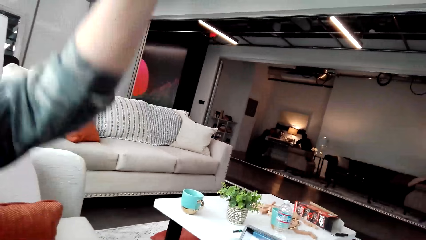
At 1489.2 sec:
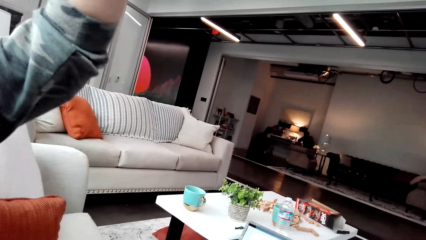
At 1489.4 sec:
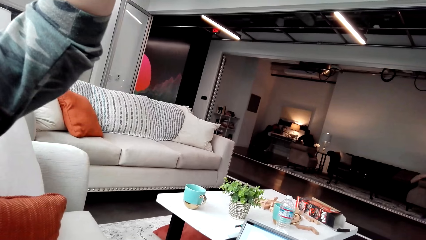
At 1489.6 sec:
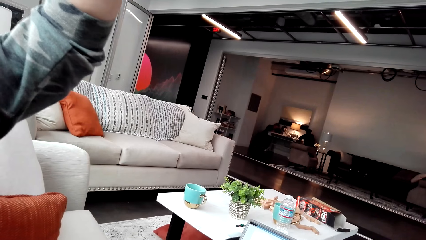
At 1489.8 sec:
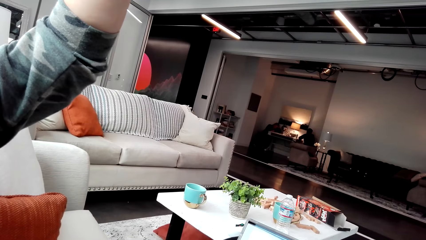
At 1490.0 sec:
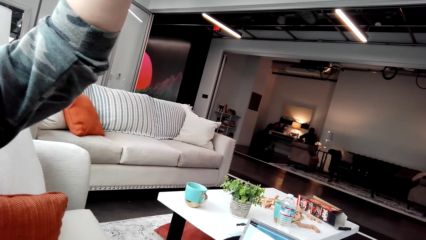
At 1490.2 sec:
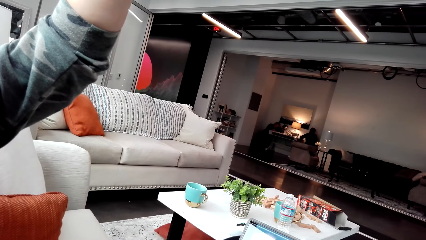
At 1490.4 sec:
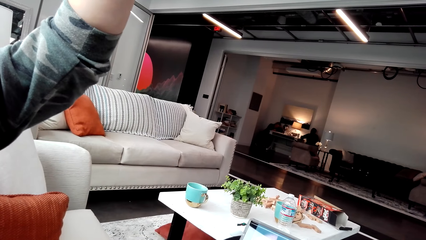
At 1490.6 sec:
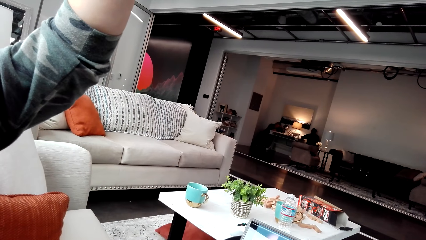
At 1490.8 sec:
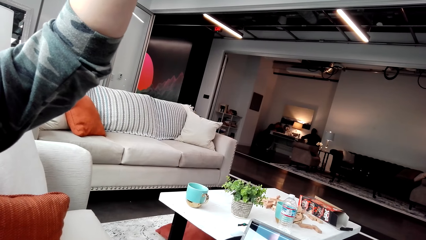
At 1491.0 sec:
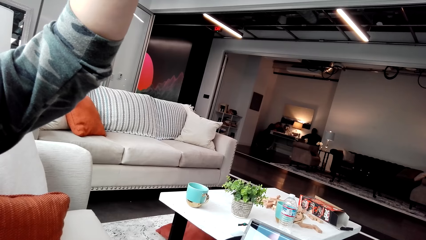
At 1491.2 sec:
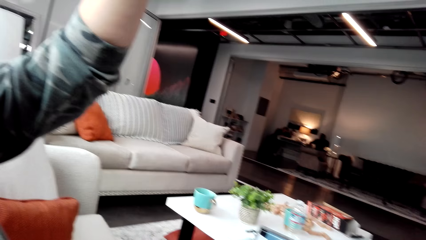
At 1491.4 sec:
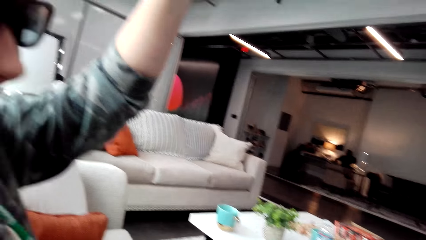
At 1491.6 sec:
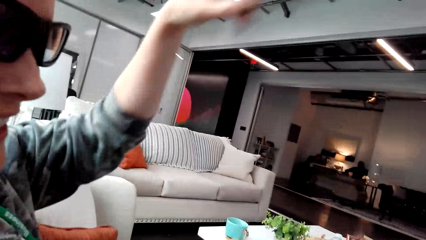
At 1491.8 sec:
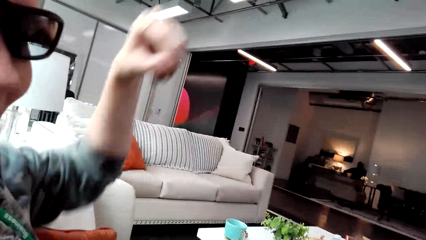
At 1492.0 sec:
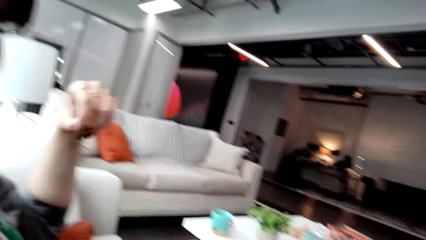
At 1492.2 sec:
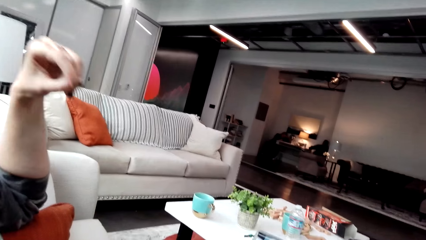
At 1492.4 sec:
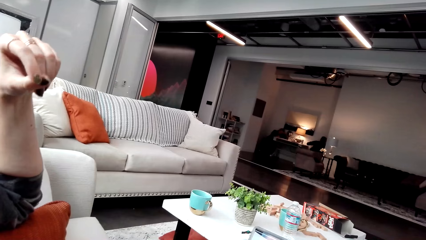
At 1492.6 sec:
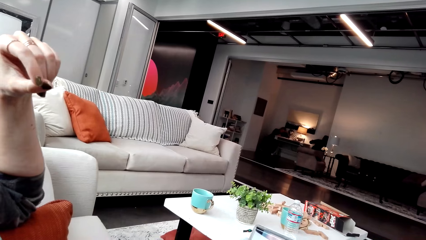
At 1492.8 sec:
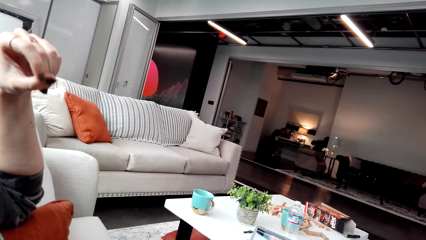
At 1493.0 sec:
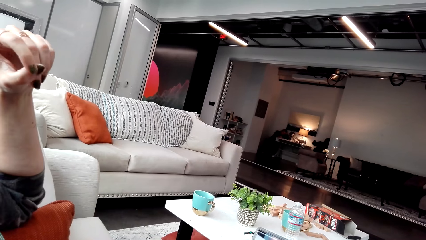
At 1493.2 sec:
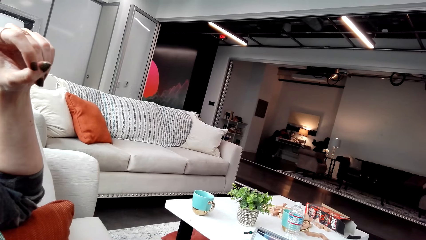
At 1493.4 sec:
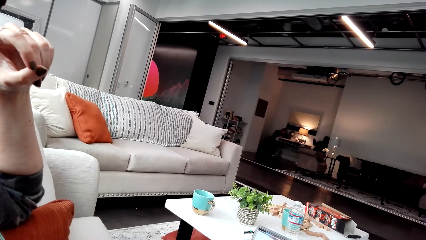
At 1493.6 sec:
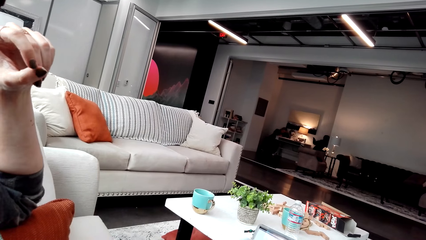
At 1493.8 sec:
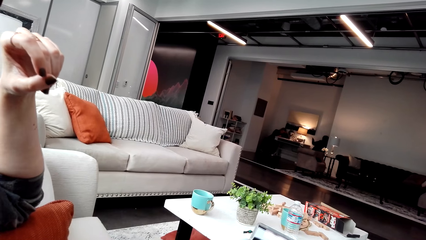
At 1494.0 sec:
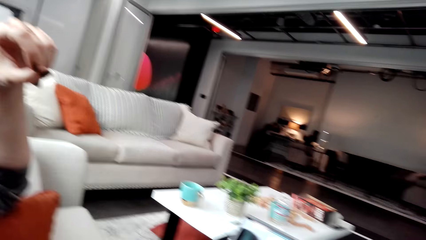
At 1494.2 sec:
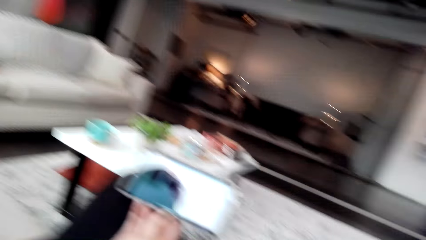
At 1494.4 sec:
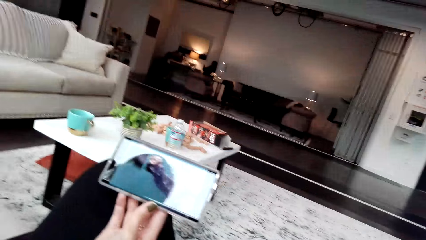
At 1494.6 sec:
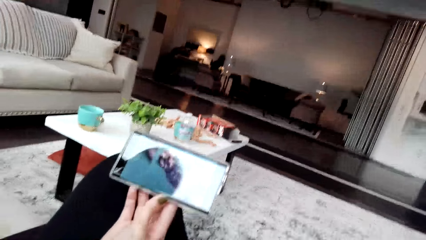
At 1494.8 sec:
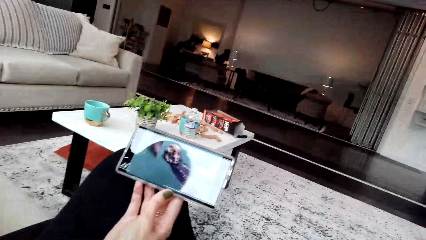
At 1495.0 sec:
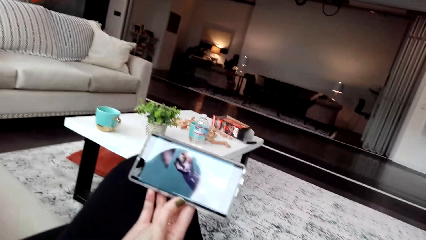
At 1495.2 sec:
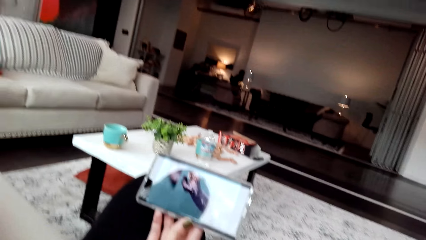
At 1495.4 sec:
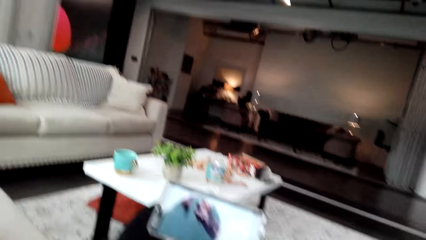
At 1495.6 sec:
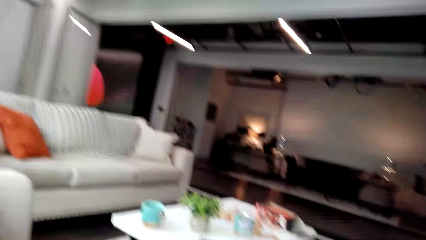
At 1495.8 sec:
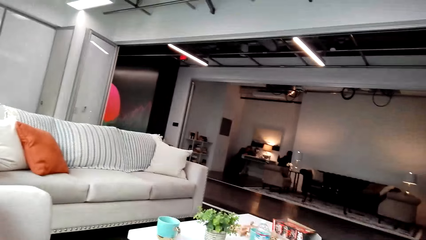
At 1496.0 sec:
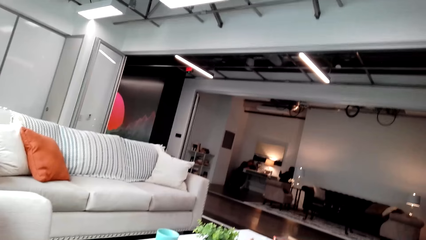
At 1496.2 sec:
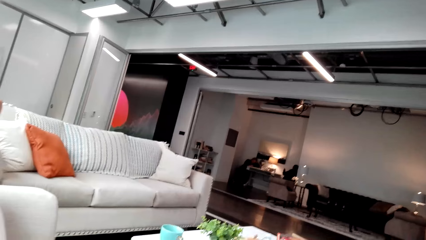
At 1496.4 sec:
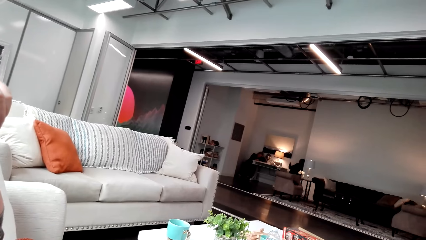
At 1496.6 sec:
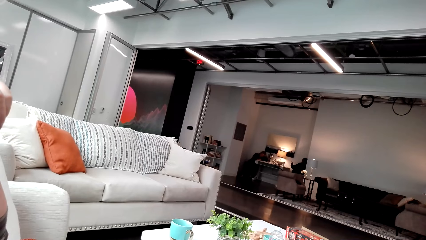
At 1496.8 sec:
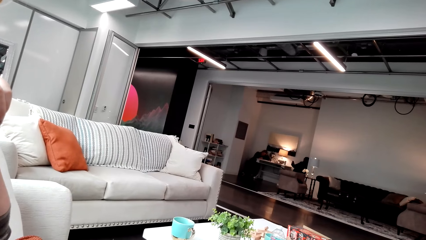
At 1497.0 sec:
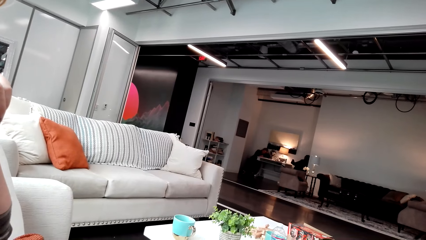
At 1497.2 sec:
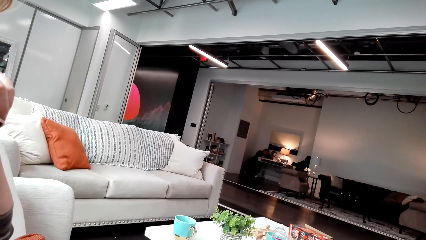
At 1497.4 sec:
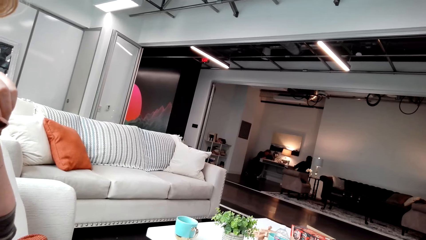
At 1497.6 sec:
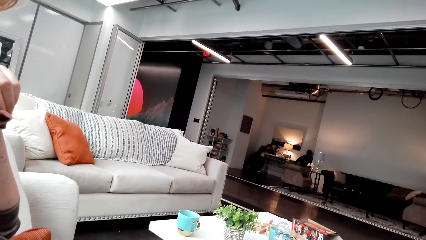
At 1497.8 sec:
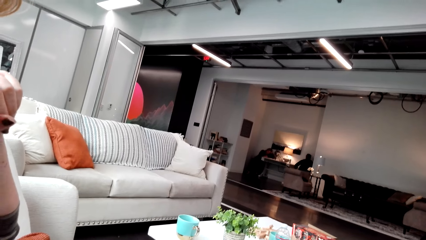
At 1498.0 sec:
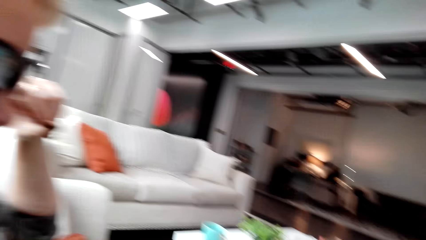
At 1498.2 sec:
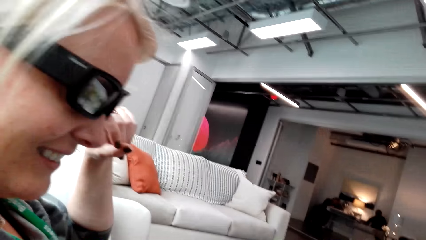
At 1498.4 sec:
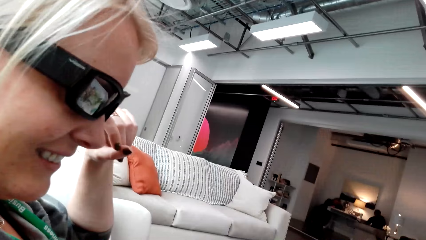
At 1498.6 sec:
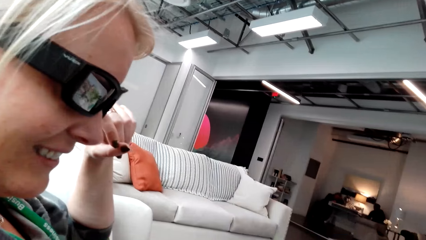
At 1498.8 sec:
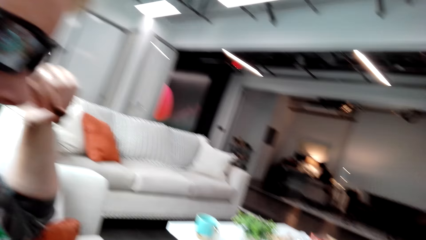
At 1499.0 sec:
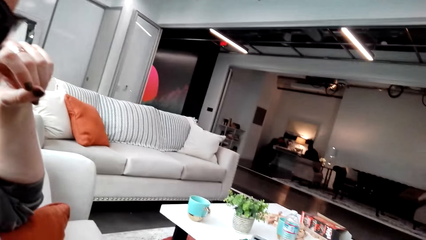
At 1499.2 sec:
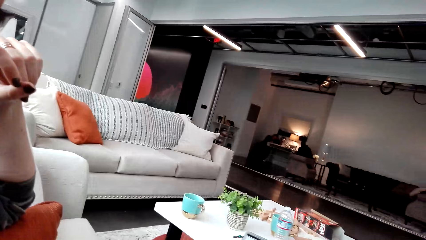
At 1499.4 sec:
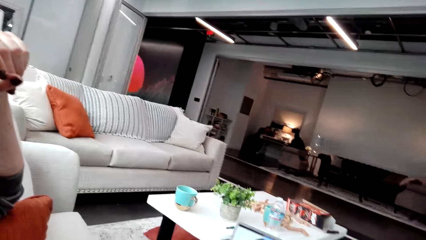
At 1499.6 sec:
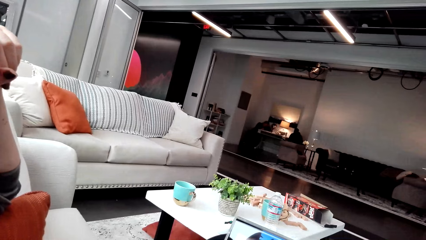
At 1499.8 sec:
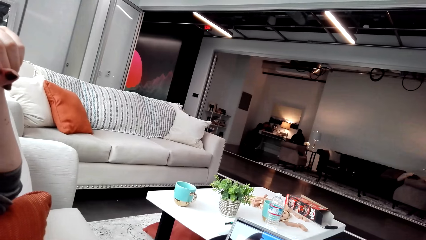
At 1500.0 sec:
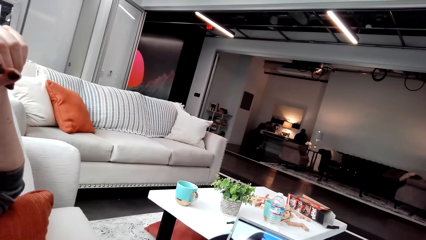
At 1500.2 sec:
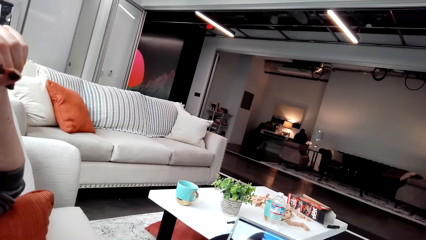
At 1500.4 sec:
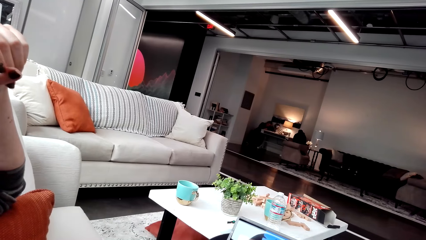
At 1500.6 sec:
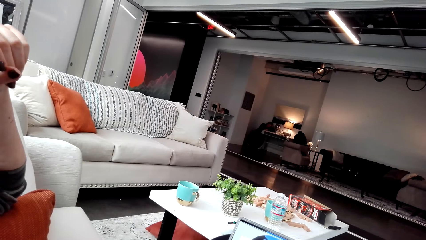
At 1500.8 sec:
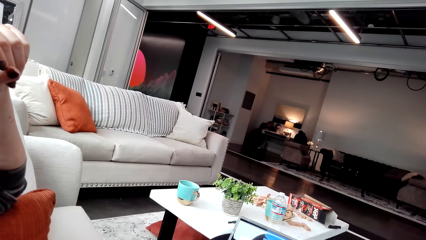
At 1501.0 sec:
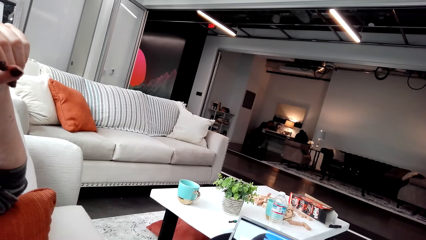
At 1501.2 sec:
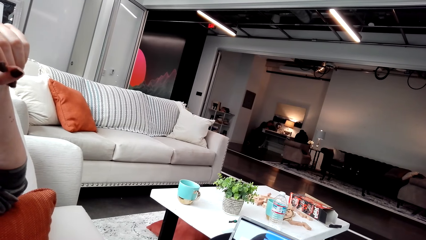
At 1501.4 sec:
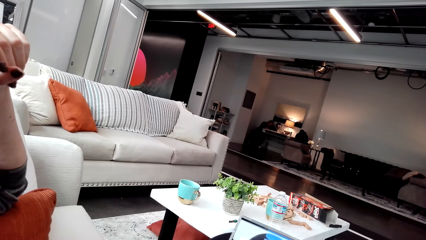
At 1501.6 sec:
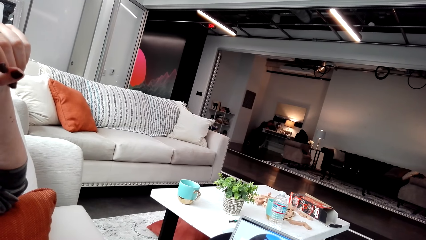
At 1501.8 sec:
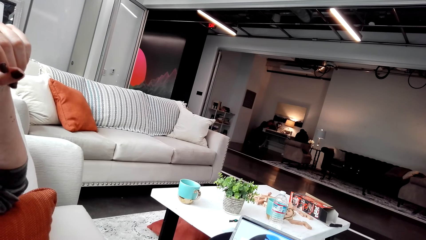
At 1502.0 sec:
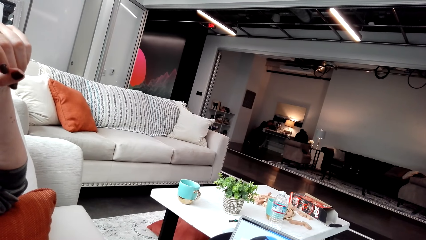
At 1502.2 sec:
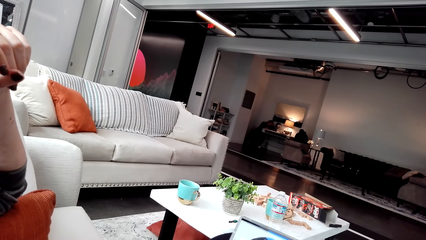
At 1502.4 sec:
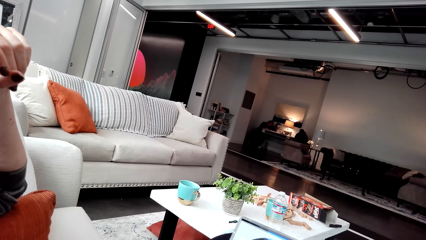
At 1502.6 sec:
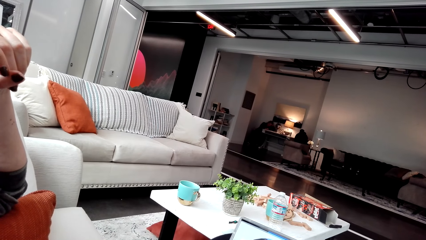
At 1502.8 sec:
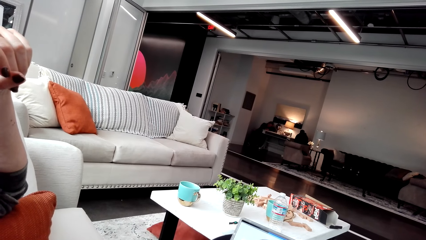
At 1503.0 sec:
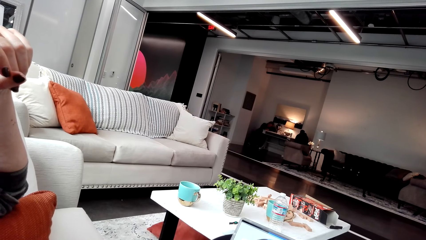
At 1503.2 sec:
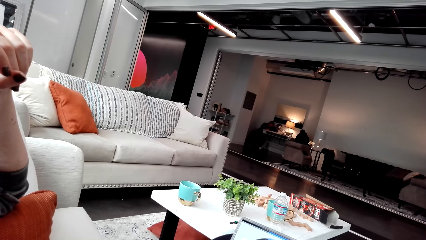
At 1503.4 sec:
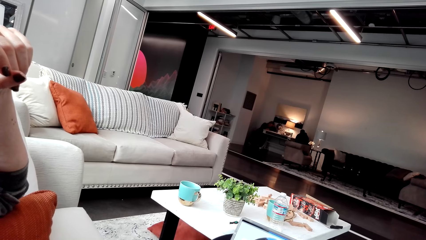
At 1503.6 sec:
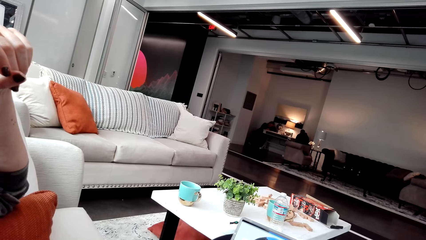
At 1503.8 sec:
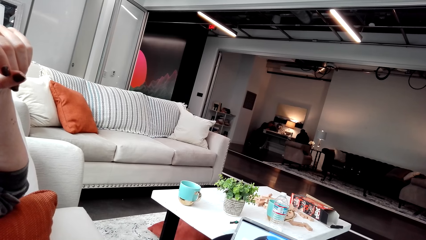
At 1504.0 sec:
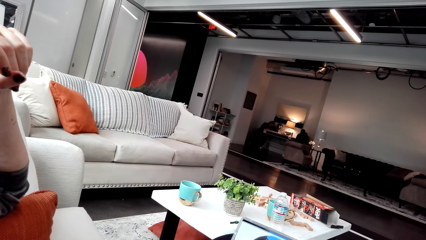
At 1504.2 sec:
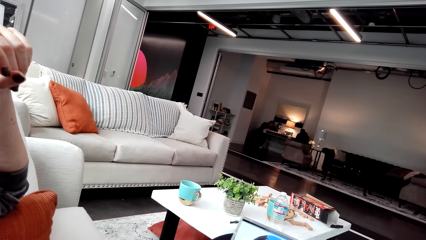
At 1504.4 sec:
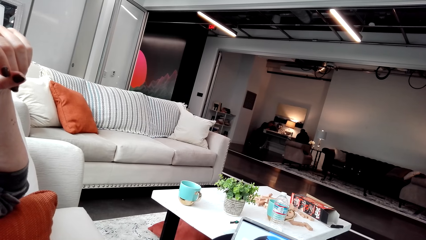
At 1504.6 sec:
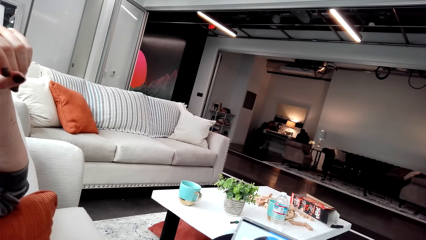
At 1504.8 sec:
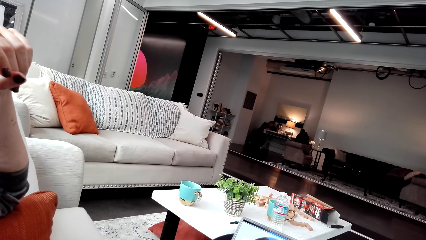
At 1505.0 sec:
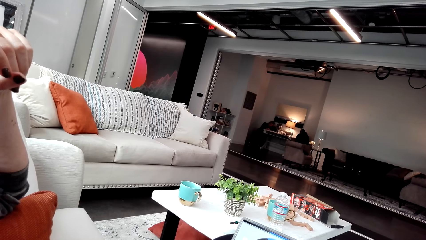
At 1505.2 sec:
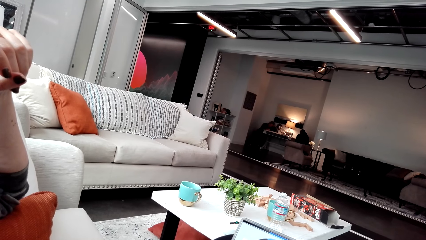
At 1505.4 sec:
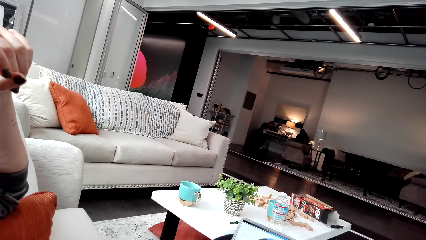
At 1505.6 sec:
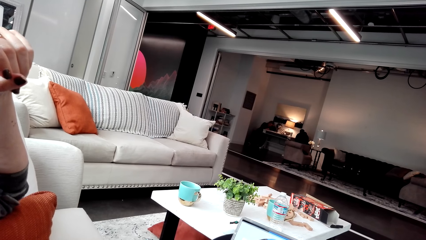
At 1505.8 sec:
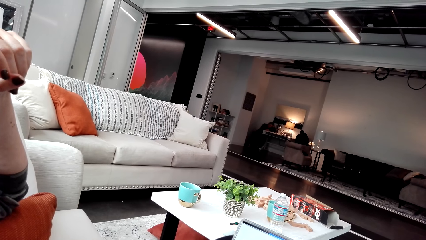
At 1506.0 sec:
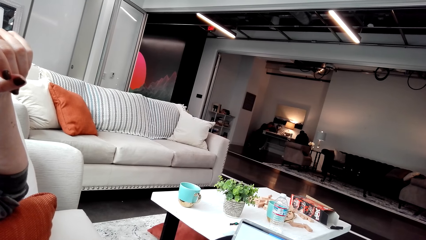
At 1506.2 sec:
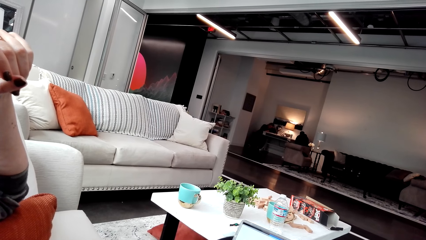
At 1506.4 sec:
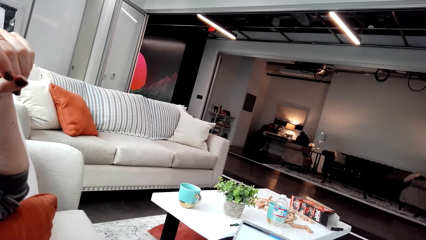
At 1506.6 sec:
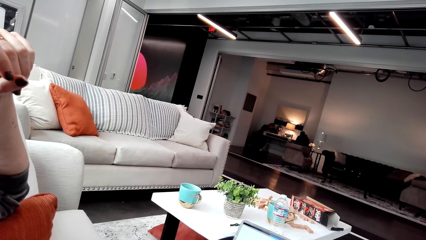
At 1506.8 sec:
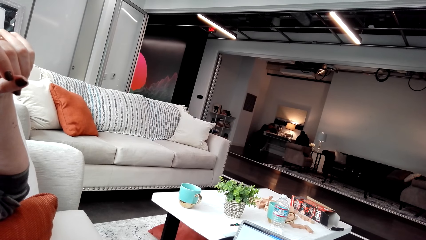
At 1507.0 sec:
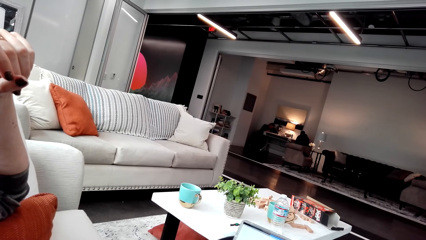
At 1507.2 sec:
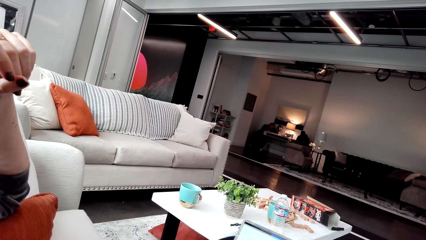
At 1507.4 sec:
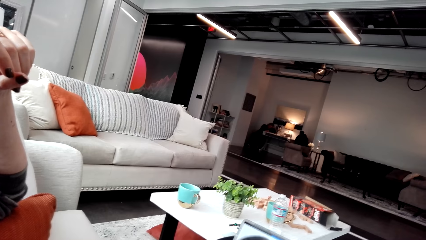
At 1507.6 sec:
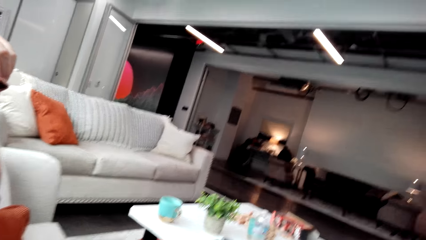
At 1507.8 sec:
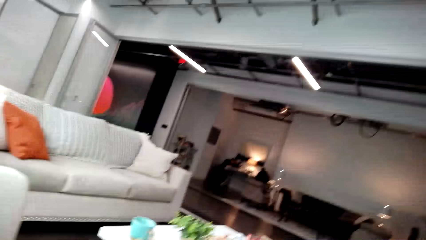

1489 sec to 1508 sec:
A woman raises her hand. The camera wearer drops the hands. They watch the video. The woman watches the video in the phone. The camera wearer looks around.
